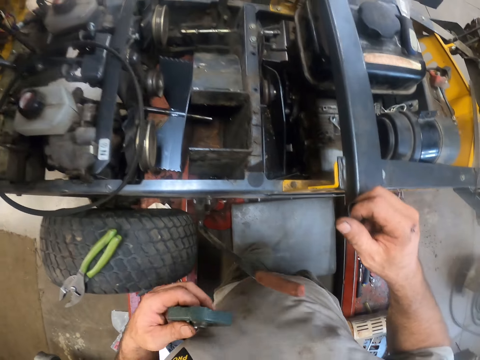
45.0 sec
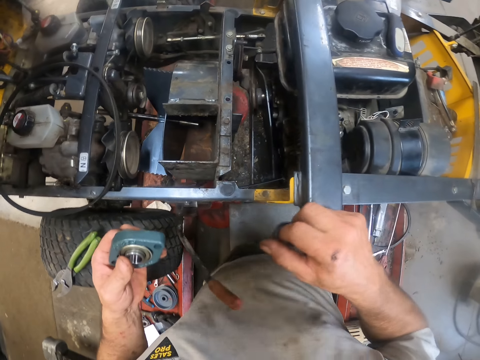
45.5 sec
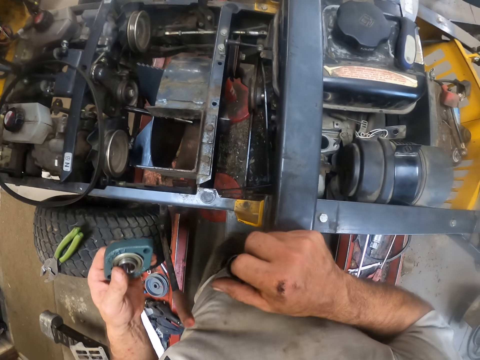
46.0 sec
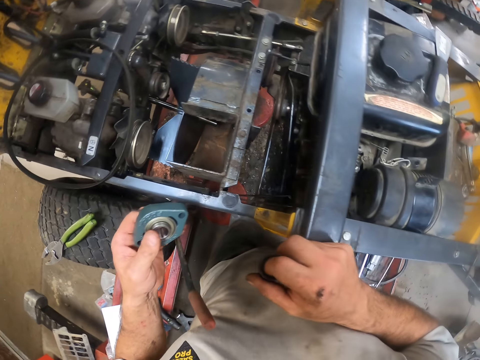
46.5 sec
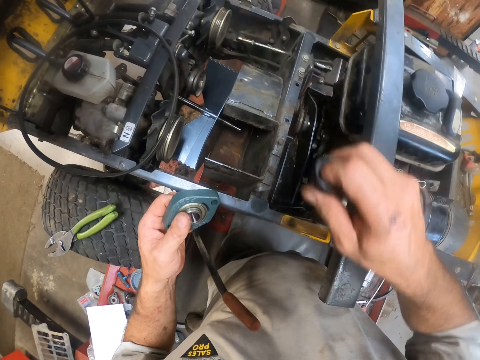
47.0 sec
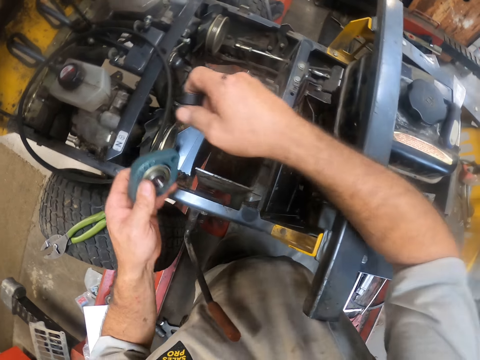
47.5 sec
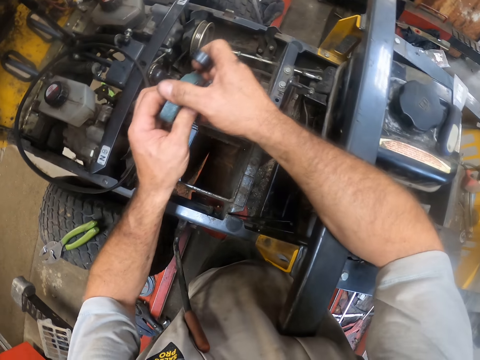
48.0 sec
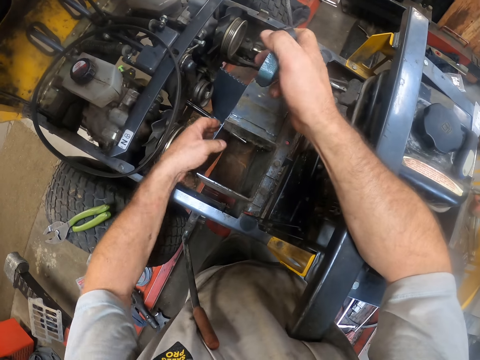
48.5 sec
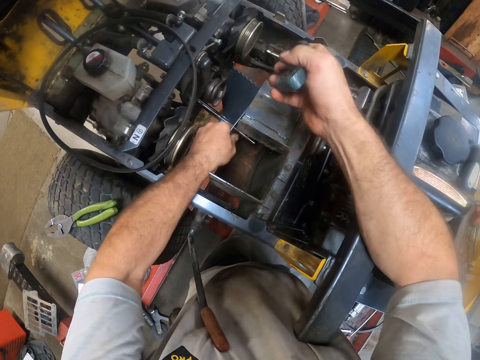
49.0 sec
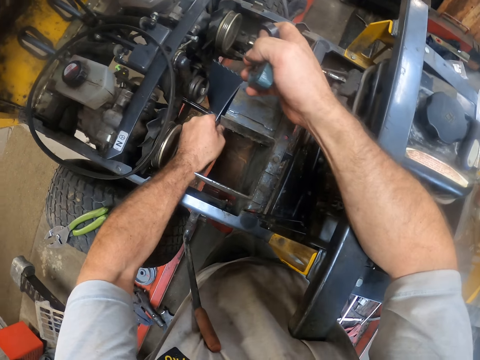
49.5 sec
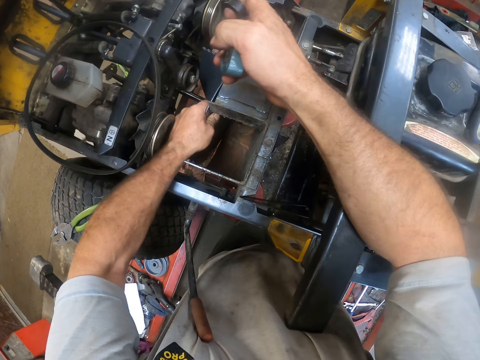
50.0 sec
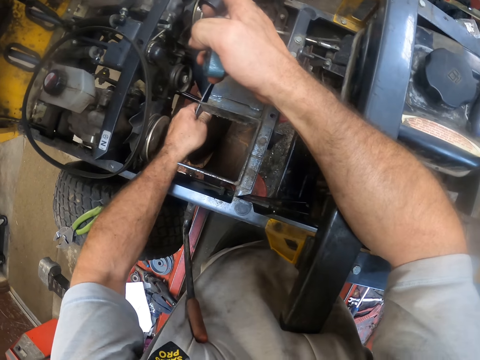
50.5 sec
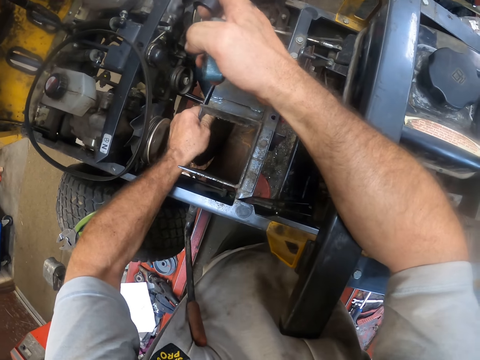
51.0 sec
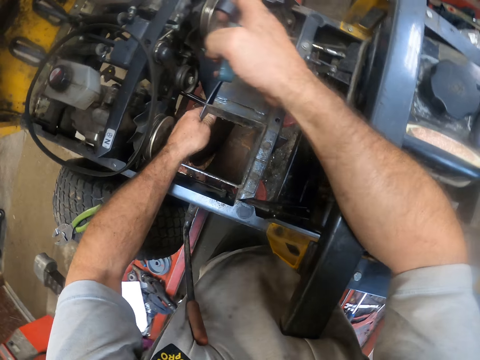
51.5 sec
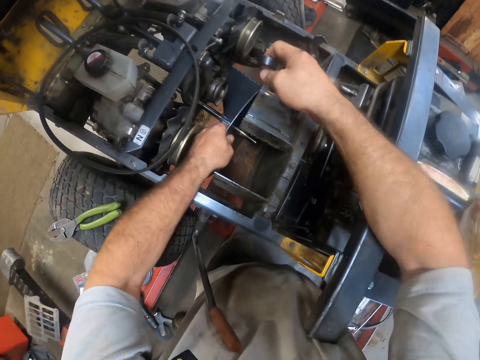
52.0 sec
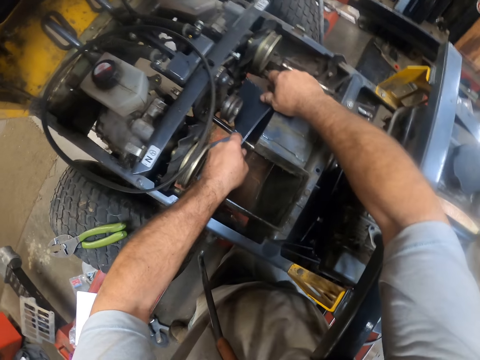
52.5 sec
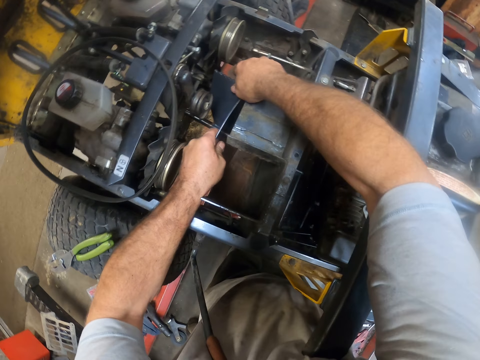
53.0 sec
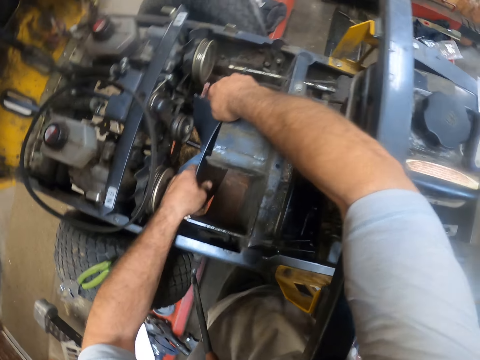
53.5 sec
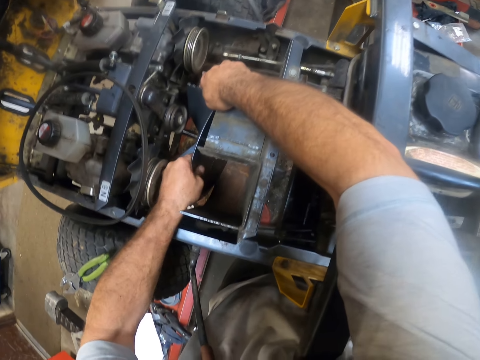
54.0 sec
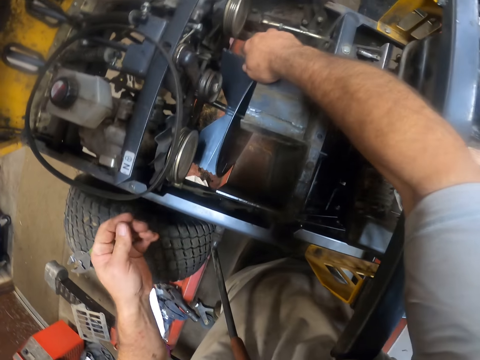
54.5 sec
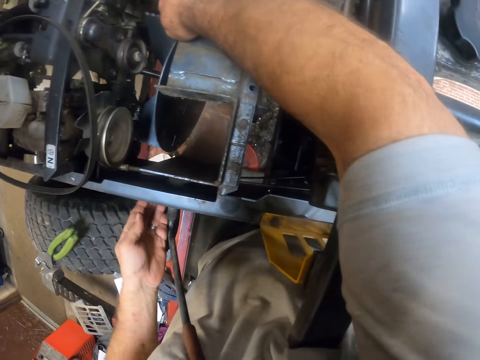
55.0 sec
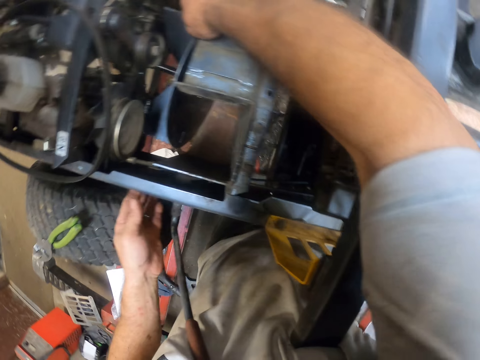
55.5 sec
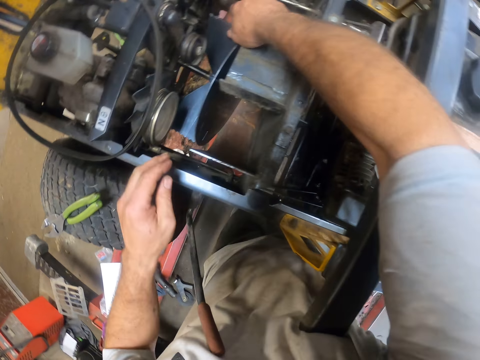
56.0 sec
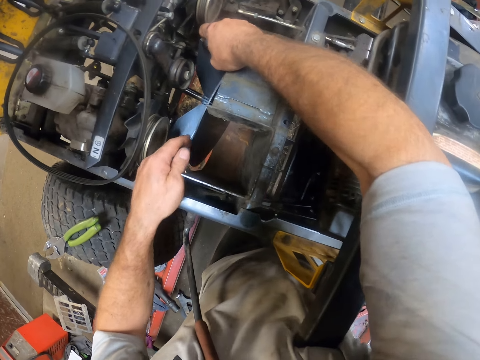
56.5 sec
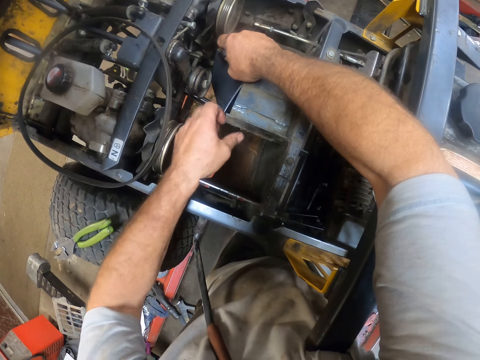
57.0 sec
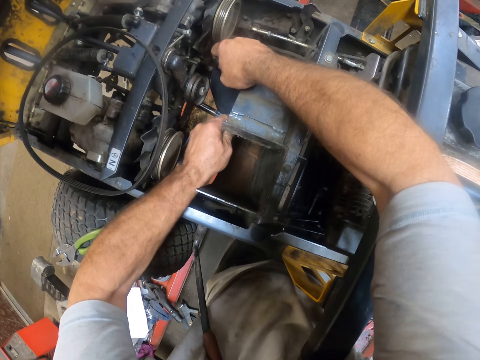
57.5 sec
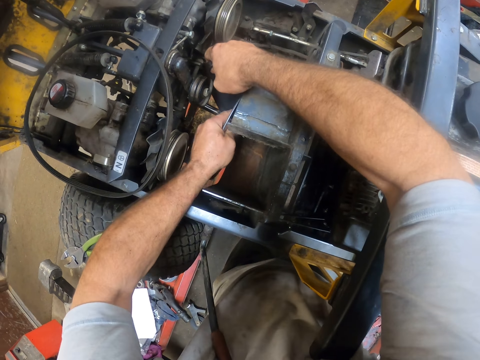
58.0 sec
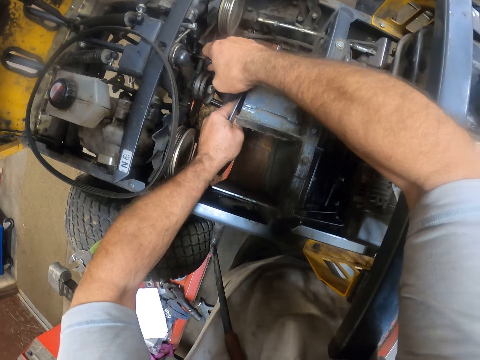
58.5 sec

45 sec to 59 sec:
The camera wearer places his right arm on the lawn mower. He switches something from the left hand. He fixes the mower. He adjusts a rim device in the lawn mower with both hands.

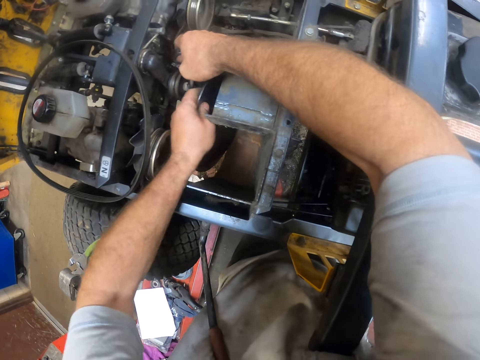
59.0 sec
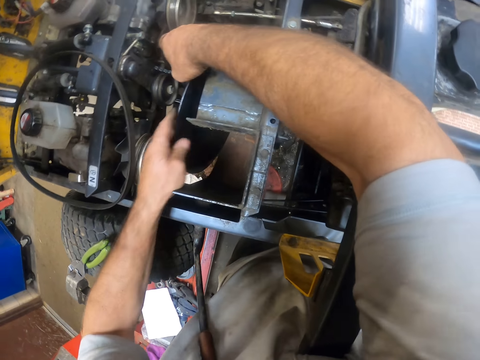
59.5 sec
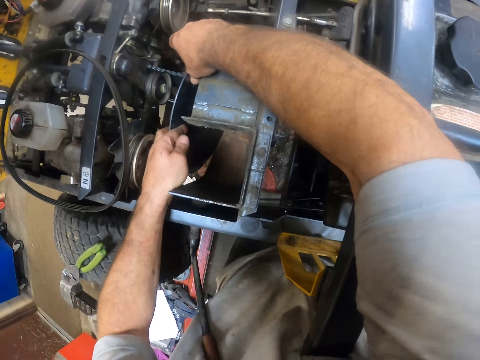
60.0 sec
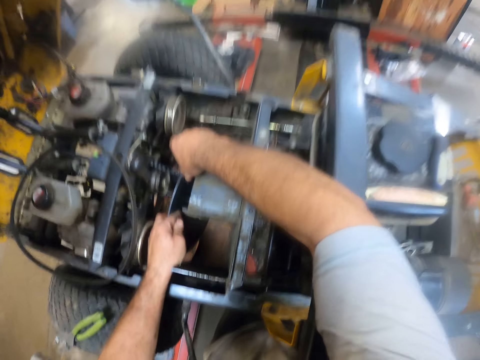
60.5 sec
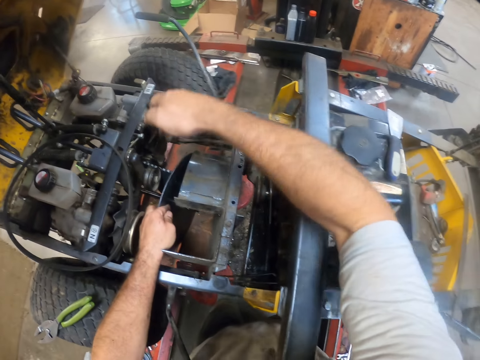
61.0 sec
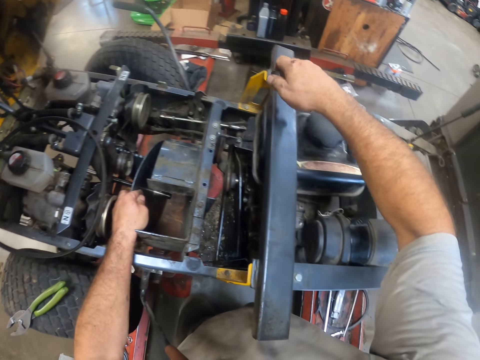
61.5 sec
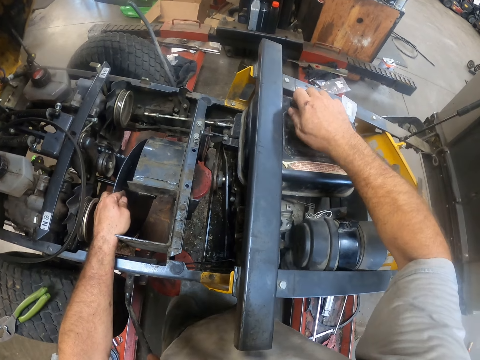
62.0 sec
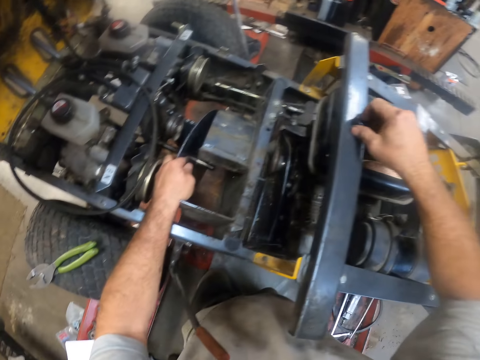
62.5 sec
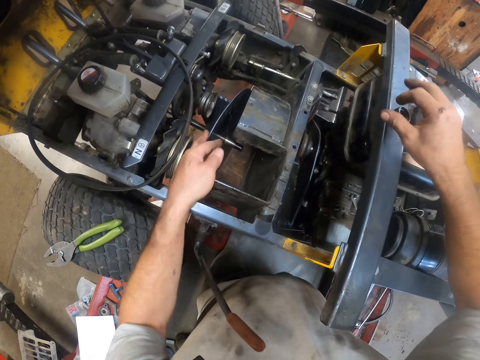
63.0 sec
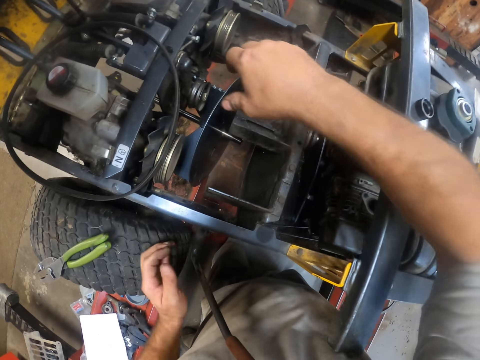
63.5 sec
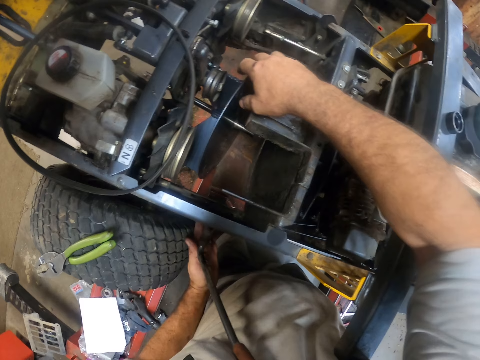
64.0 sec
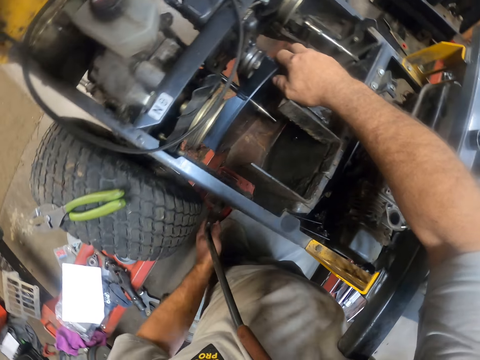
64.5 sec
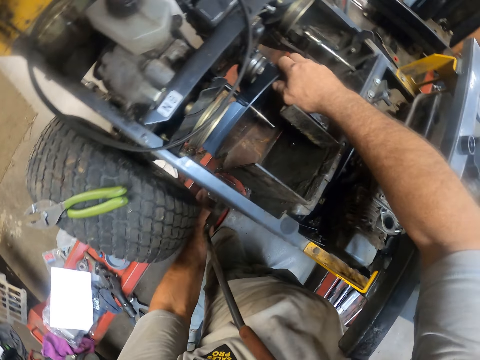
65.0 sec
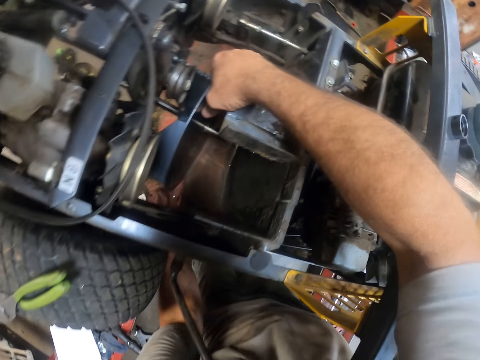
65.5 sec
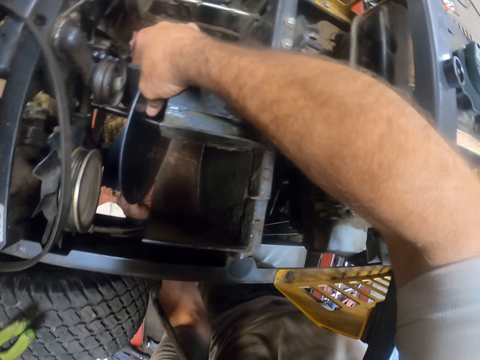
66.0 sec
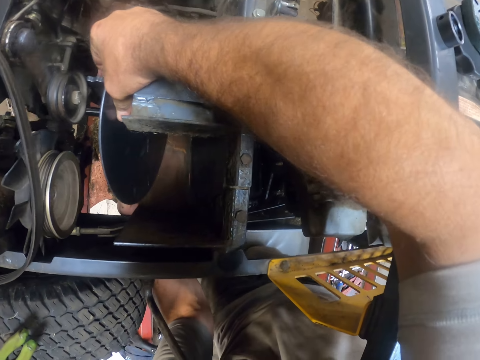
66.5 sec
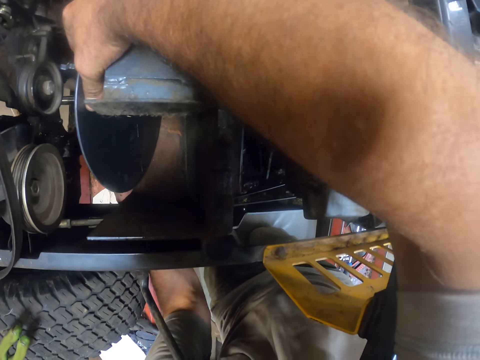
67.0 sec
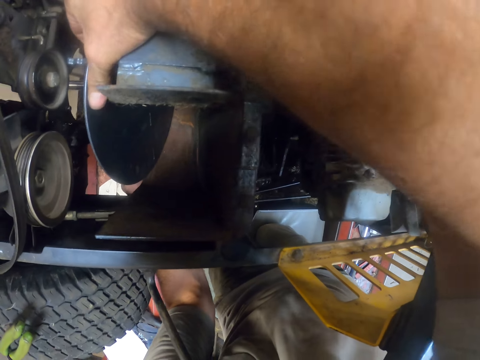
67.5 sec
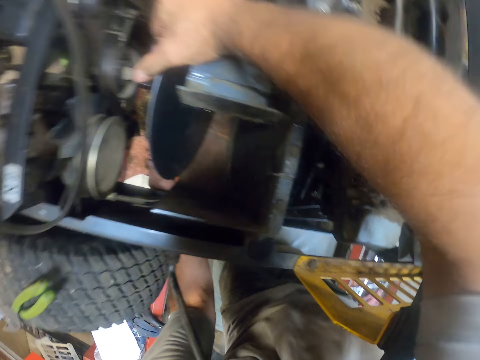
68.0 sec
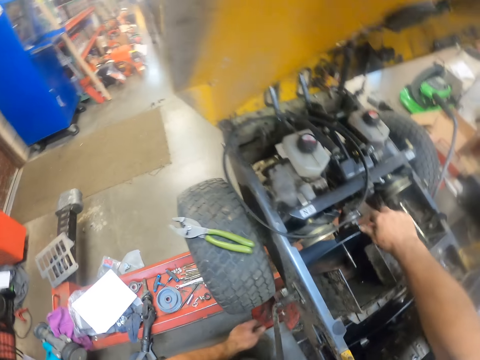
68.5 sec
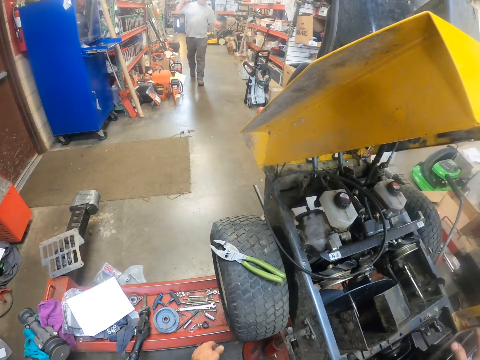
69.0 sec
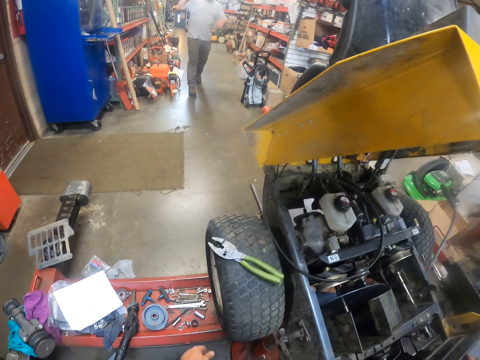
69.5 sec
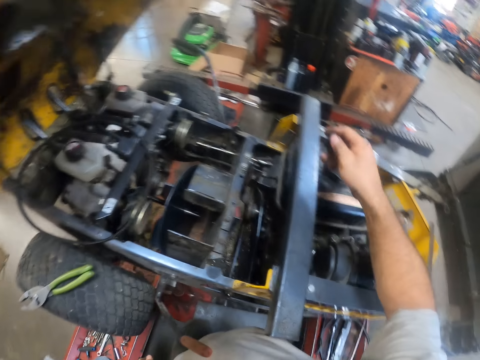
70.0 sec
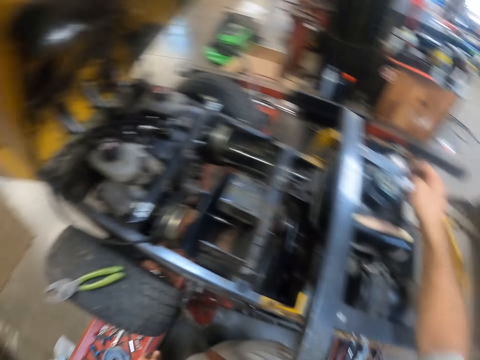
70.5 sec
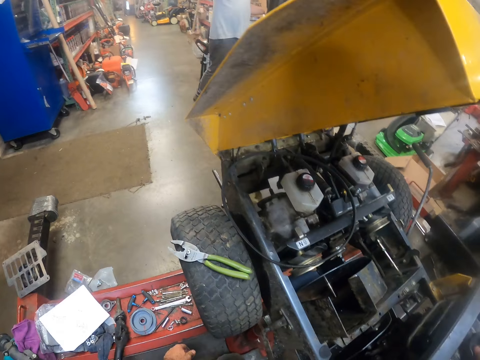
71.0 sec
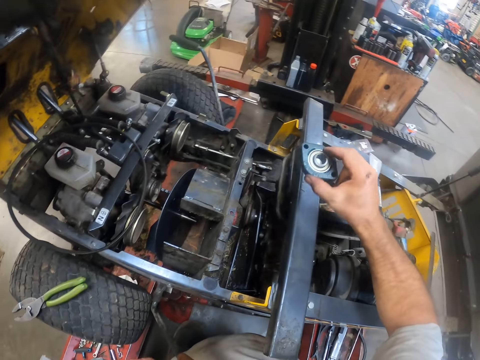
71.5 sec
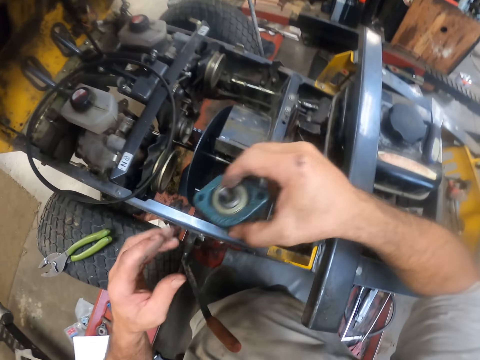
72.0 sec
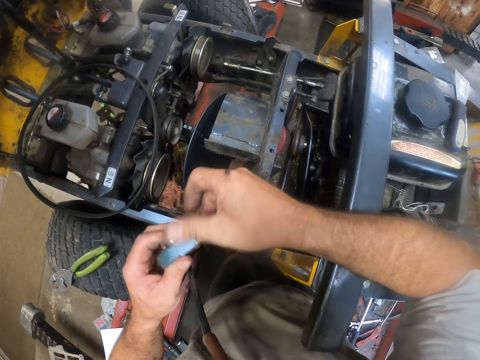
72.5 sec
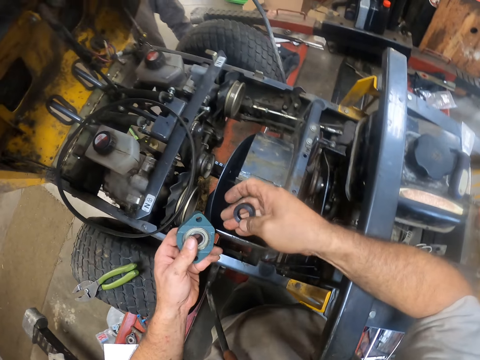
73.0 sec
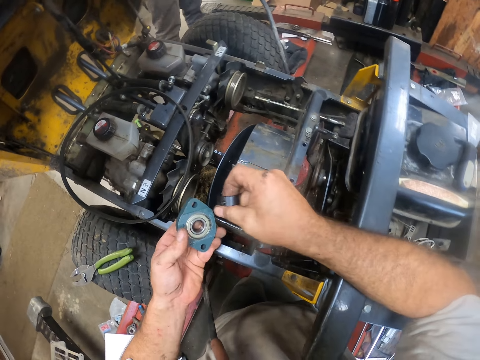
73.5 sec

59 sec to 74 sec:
The camera wearer drops both tools in his right hand on the lawn mower. He adjusts the rim device in the lawn mower with both hands. He grabs the tools on the lawn mower with his right hand. He looks aside and interacts with a man. The man walks towards the camera wearer. The camera wearer passes one of the tools in his right hand to his left hand. He holds something with both hands.
